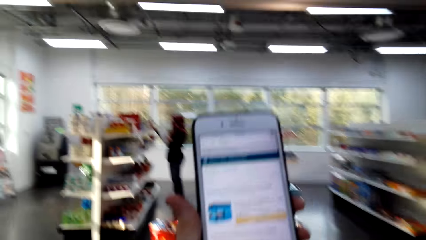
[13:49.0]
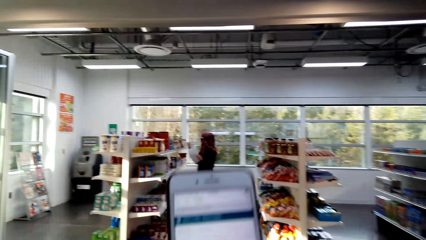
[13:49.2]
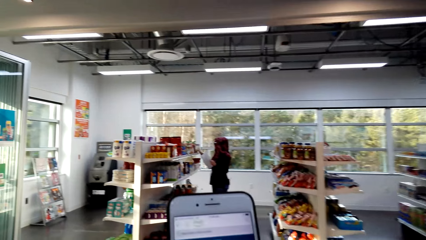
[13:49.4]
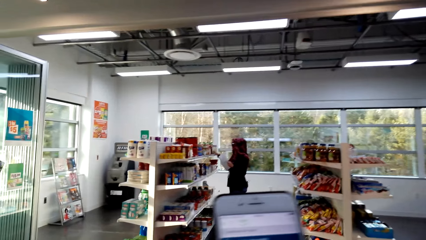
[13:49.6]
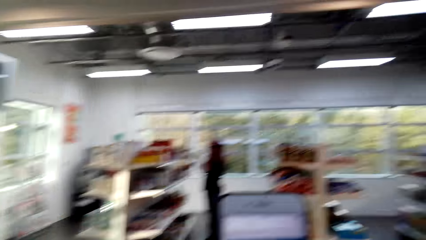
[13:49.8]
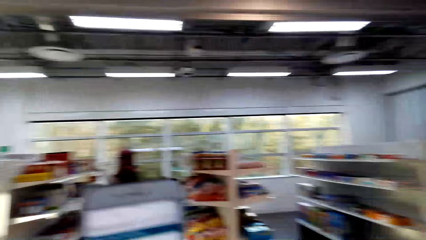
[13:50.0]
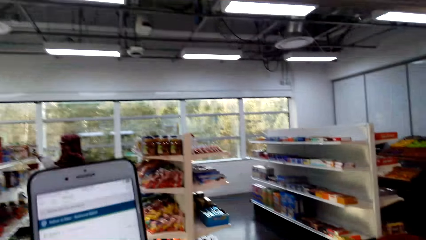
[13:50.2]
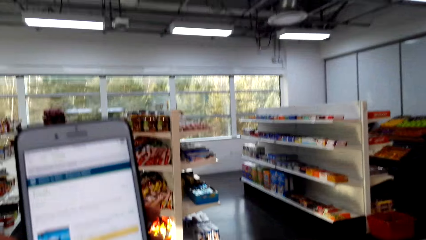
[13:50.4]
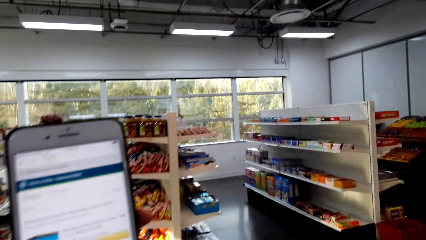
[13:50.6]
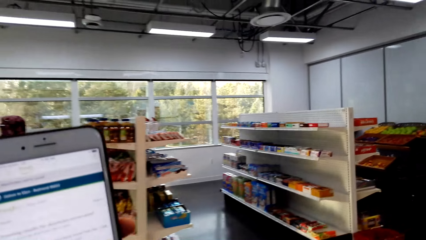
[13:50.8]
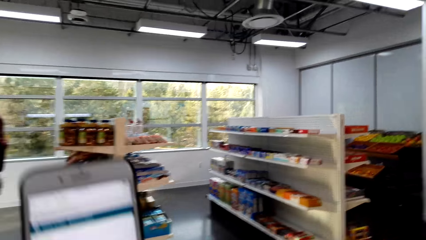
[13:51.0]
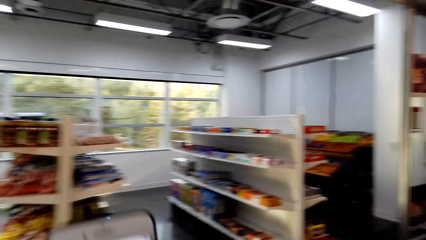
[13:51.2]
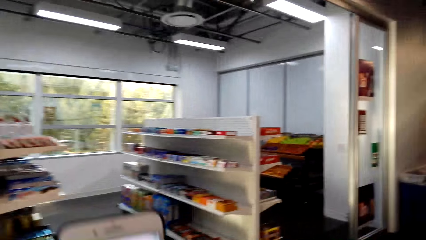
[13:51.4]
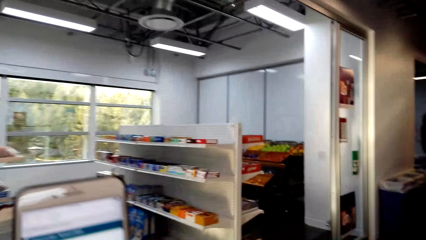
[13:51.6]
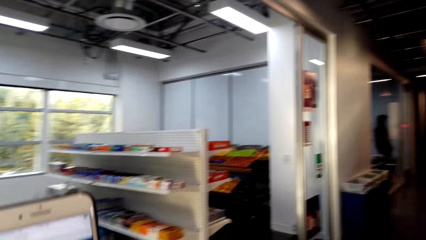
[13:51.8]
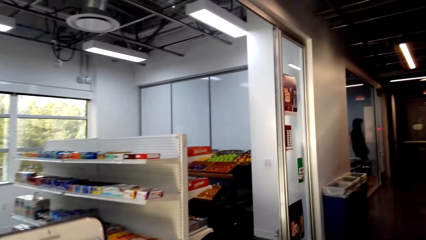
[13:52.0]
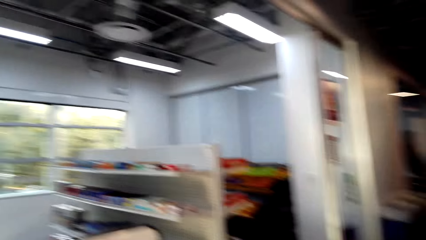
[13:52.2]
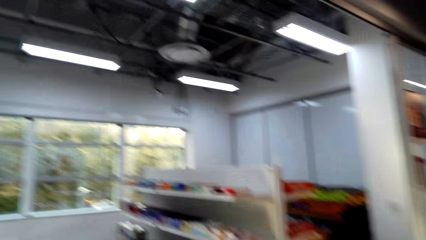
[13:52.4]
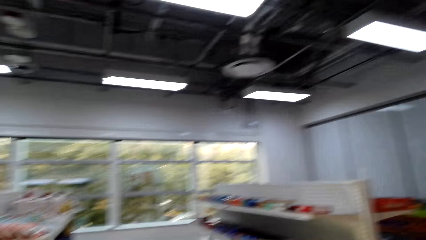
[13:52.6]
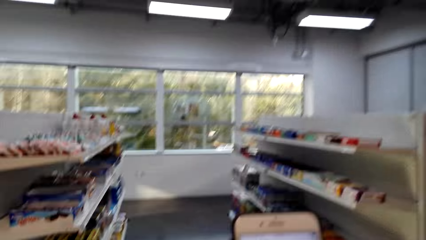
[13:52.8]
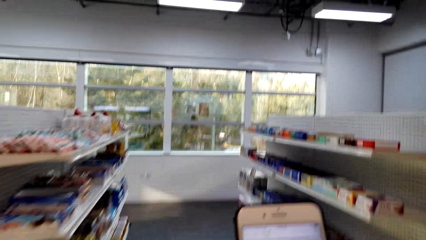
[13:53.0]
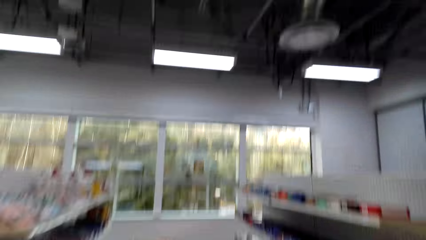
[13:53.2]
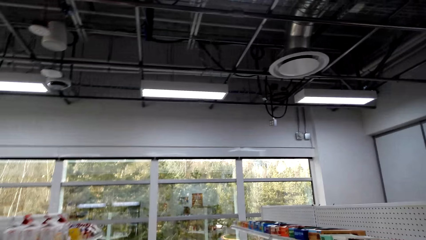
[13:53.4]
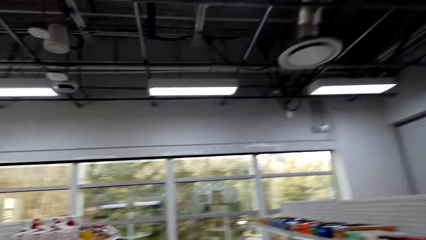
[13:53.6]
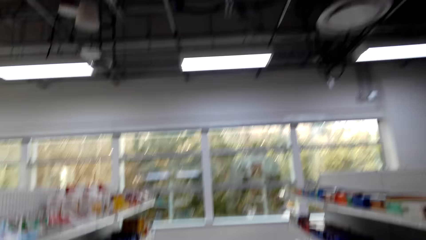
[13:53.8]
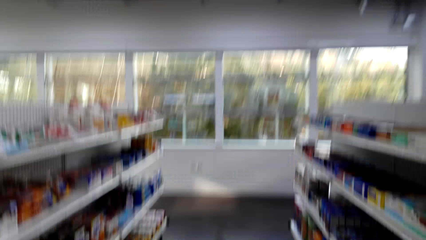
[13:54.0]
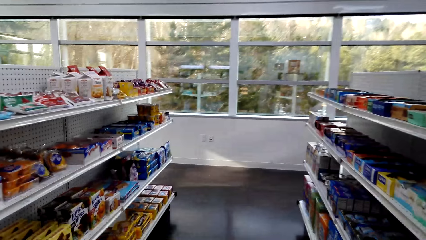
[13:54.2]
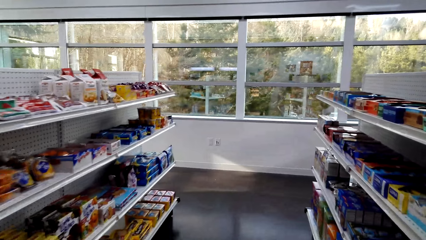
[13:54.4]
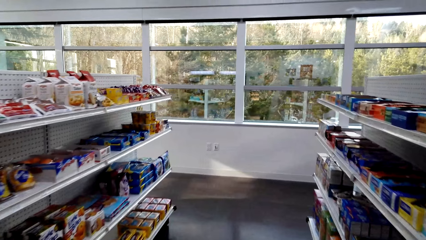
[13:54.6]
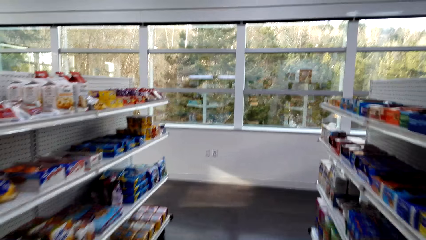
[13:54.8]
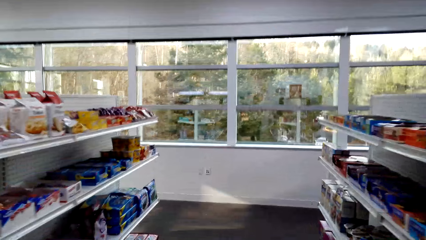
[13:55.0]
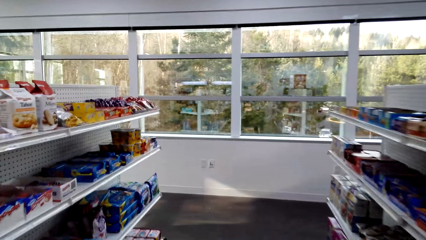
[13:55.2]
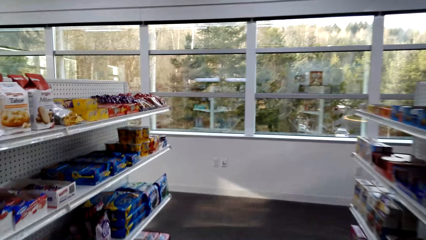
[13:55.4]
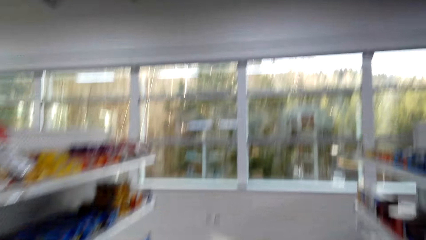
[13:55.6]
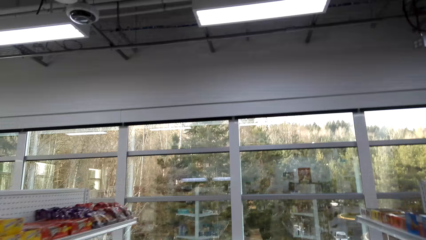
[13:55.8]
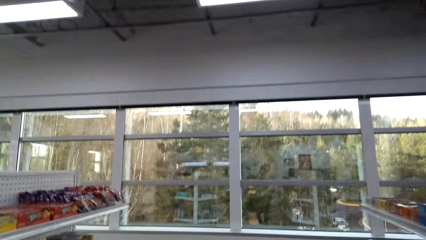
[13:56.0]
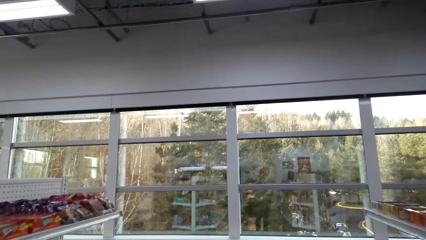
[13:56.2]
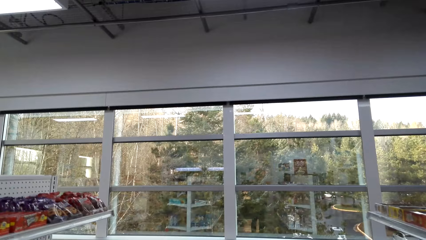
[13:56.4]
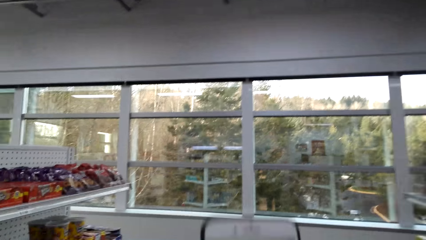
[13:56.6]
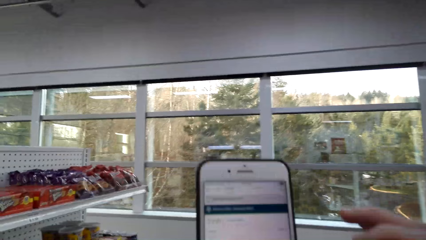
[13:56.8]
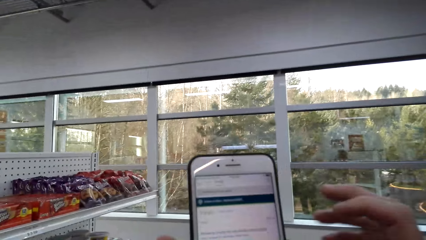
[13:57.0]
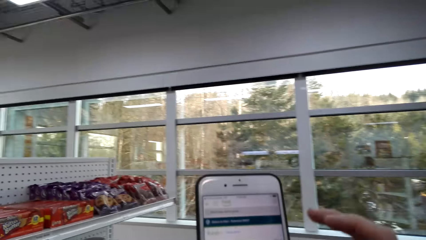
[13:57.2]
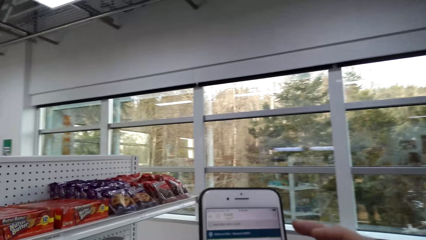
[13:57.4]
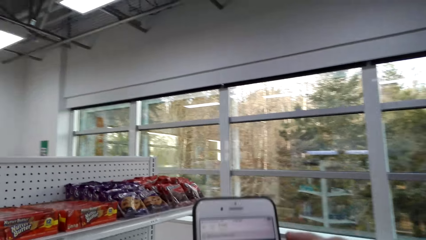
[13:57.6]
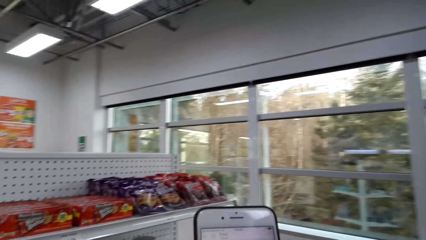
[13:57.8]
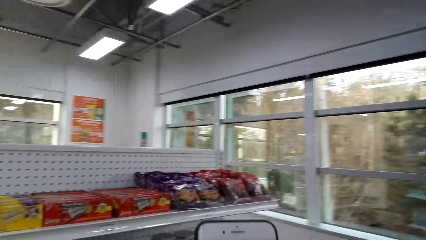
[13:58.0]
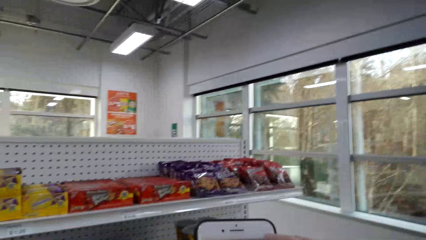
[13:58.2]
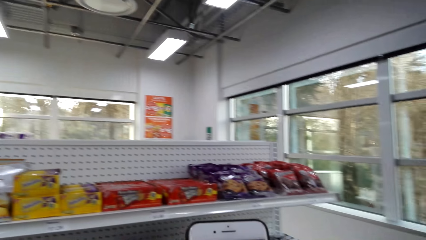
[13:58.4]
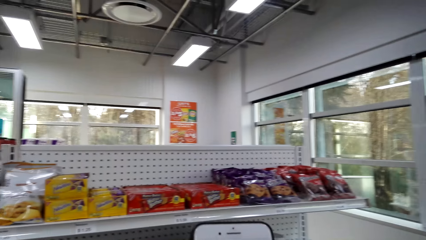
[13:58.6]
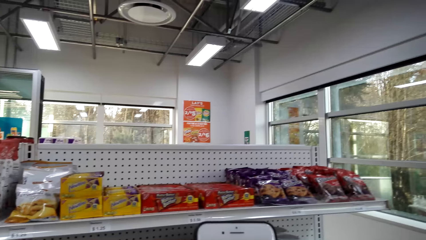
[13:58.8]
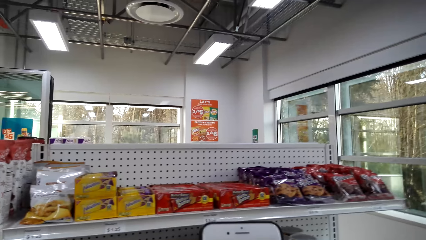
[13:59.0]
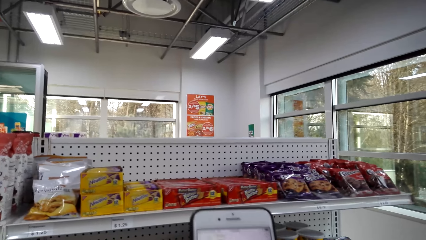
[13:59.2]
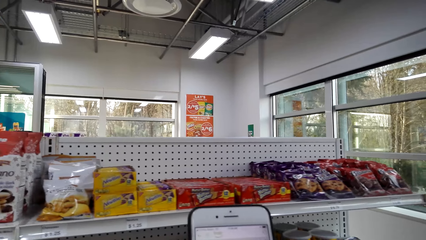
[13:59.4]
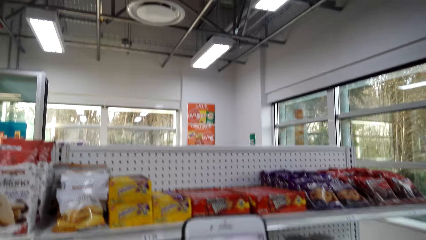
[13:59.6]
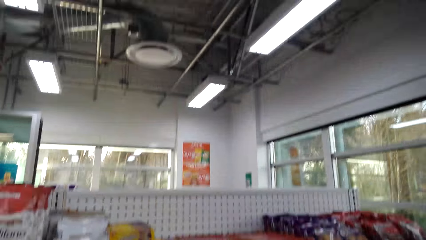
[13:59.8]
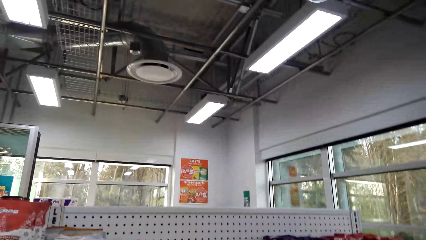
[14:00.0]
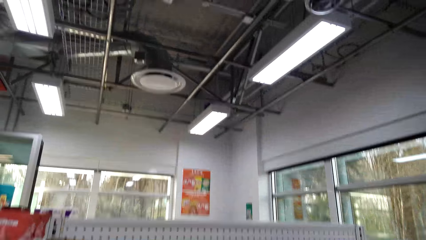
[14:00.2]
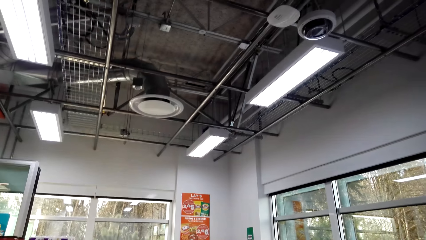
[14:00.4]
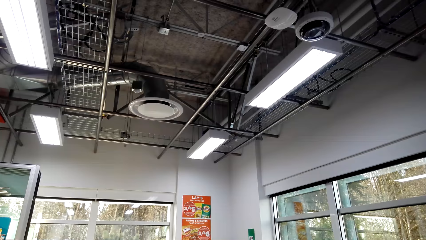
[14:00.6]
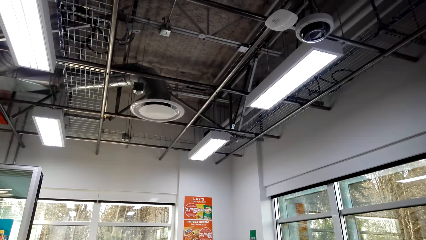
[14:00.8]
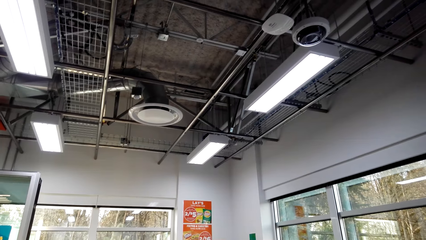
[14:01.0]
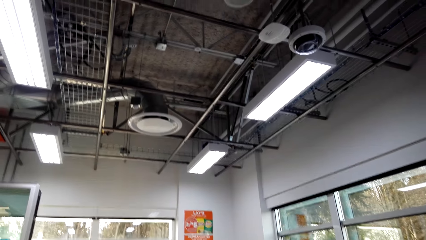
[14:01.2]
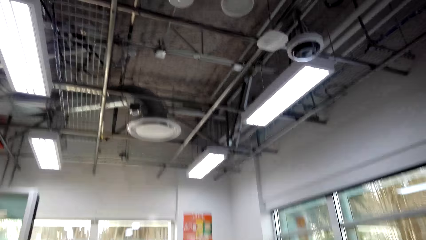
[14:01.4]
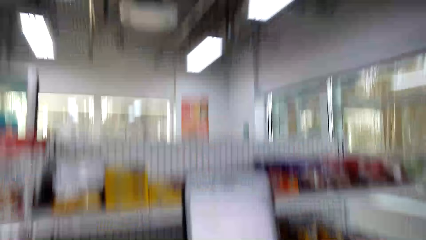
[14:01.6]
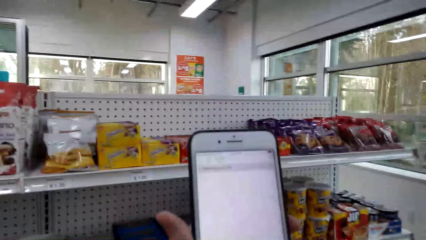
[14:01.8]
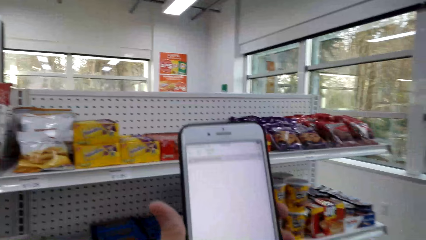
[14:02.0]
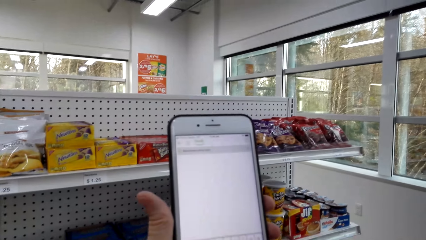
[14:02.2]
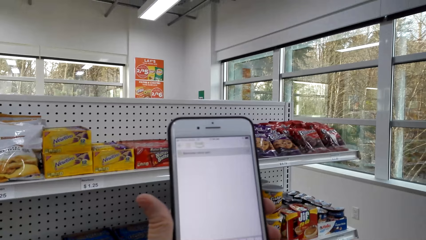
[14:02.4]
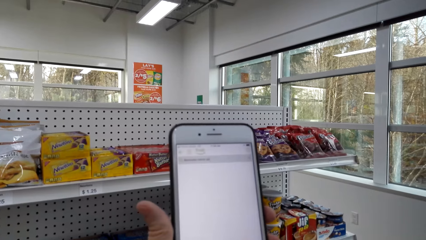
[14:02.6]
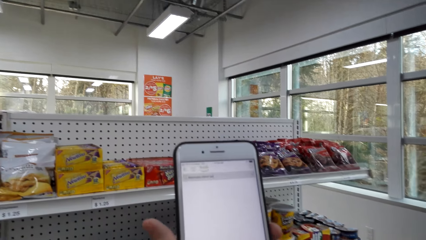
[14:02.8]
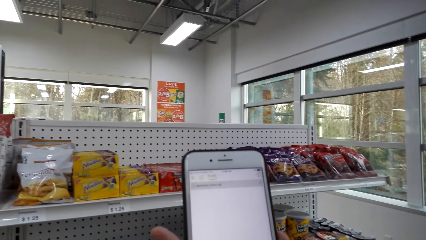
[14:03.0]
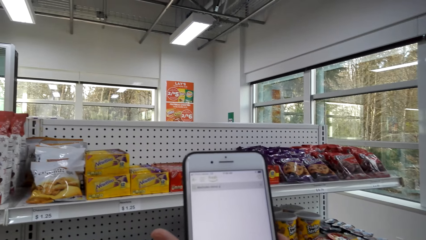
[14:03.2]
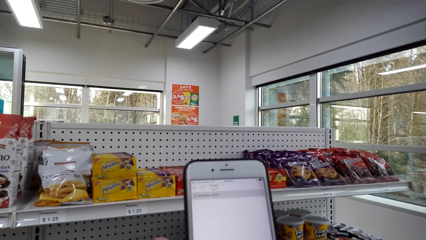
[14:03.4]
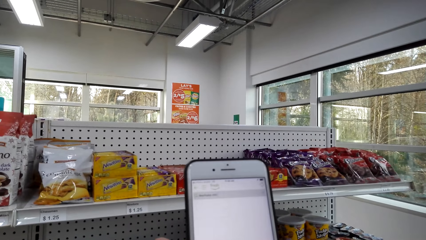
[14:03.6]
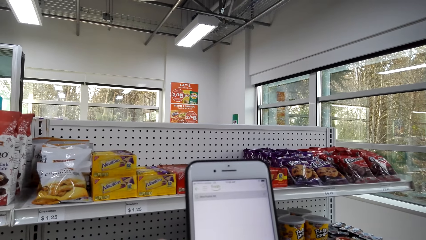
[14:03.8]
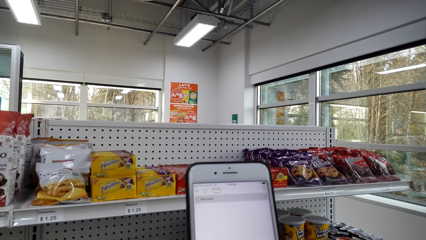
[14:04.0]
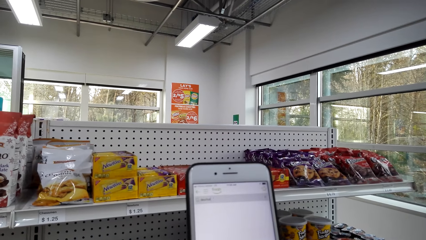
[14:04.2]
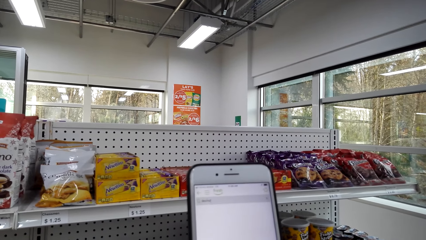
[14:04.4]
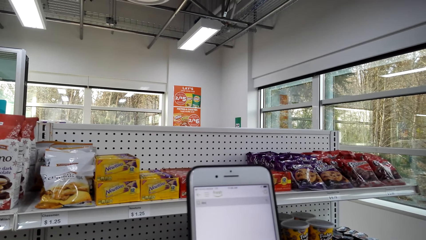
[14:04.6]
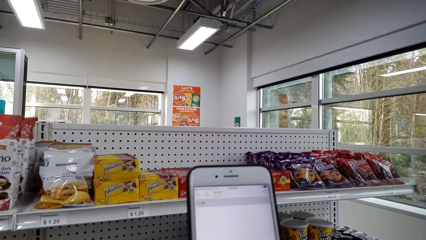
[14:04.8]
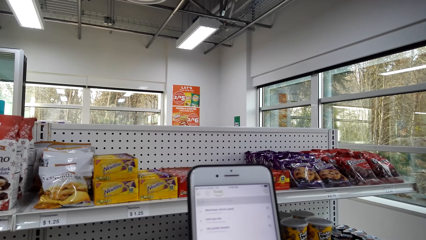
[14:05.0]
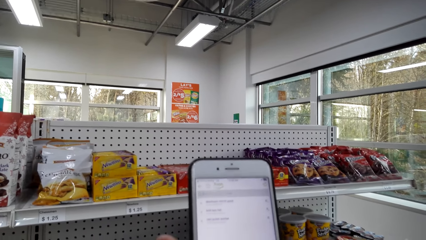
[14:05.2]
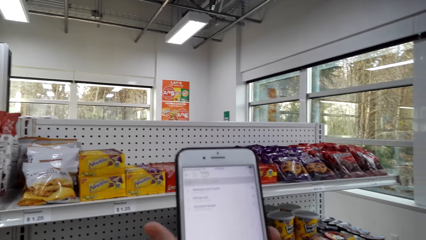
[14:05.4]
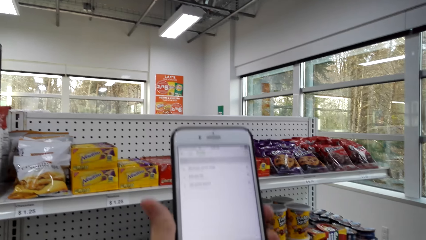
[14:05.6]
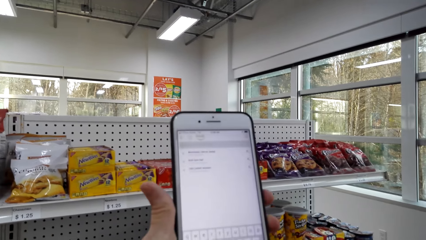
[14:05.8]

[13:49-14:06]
The camera wearer walks across the store.
